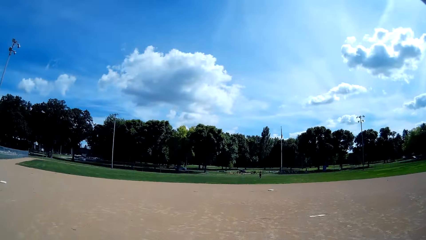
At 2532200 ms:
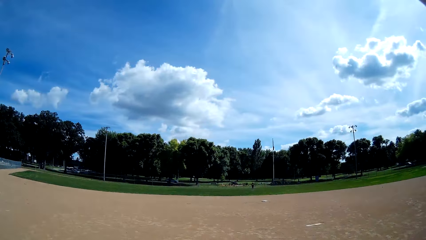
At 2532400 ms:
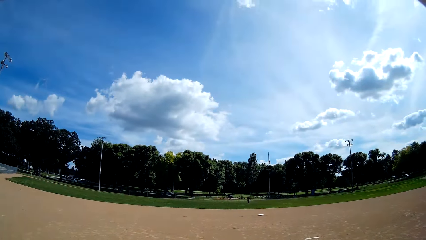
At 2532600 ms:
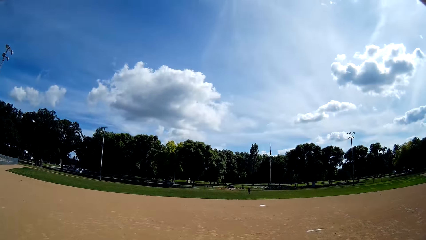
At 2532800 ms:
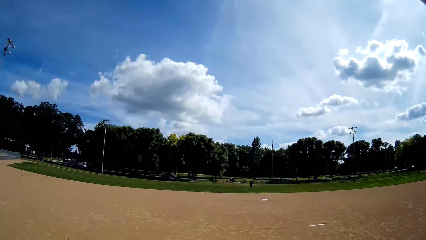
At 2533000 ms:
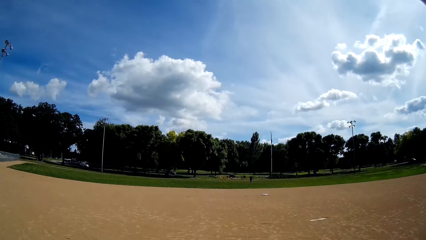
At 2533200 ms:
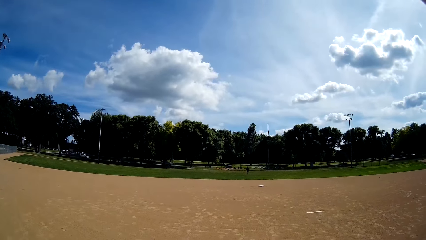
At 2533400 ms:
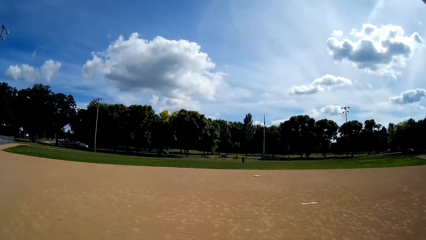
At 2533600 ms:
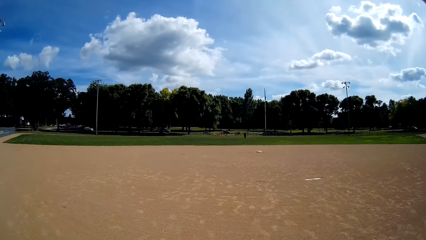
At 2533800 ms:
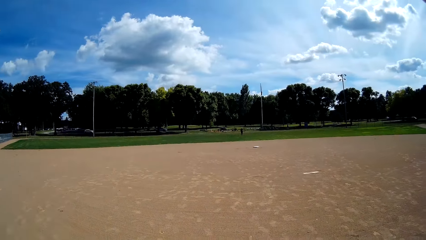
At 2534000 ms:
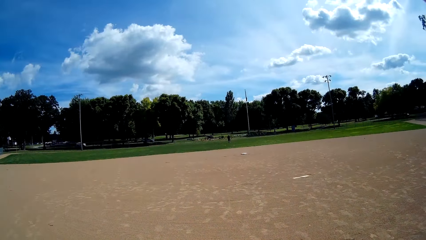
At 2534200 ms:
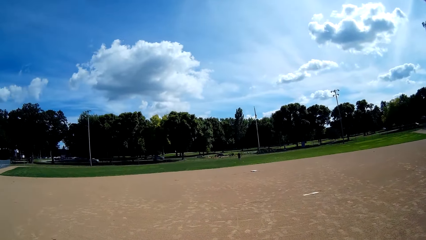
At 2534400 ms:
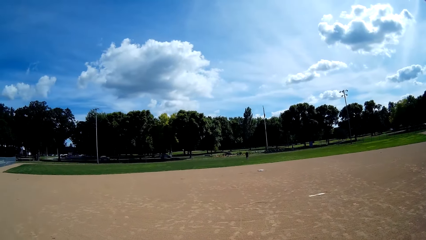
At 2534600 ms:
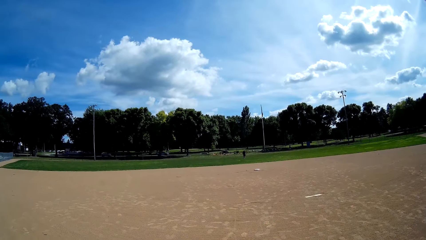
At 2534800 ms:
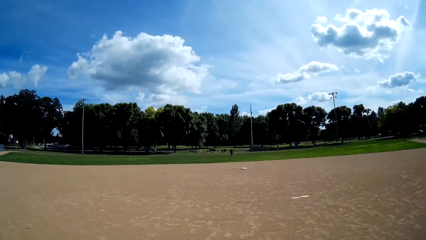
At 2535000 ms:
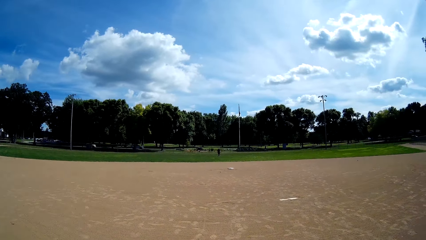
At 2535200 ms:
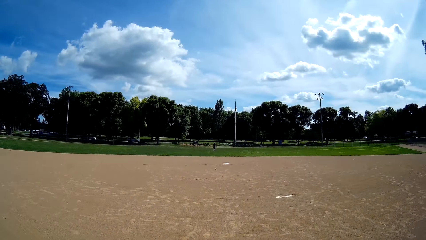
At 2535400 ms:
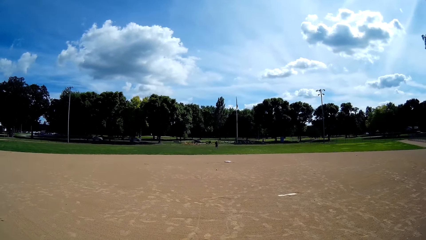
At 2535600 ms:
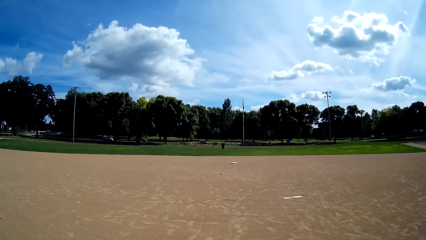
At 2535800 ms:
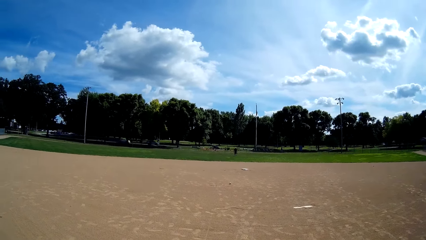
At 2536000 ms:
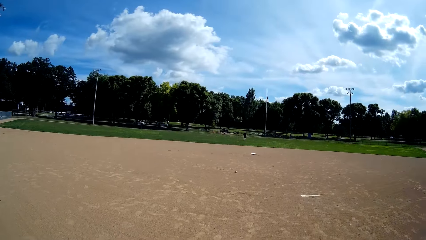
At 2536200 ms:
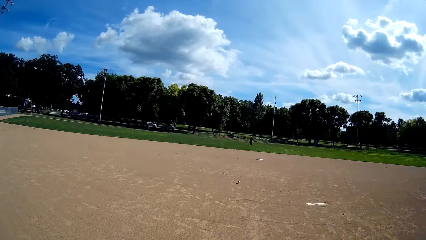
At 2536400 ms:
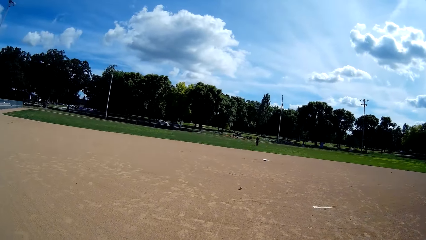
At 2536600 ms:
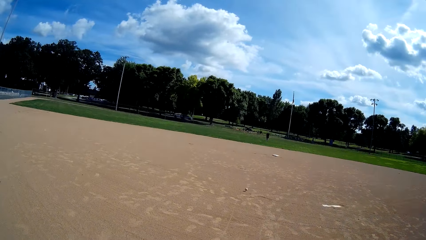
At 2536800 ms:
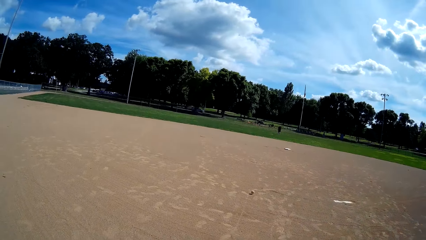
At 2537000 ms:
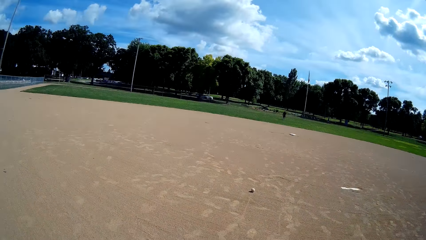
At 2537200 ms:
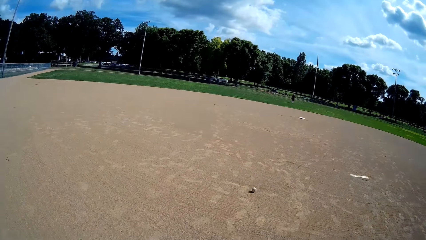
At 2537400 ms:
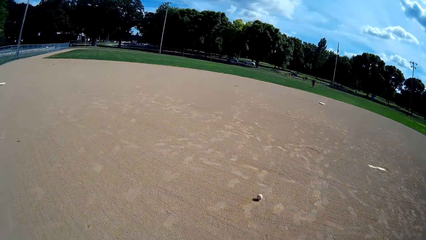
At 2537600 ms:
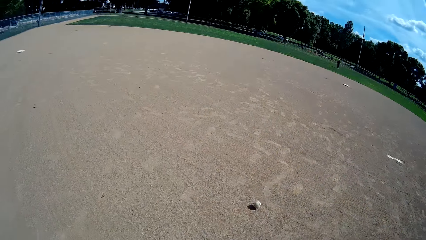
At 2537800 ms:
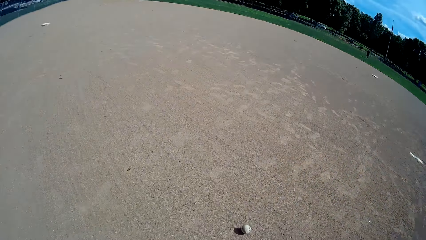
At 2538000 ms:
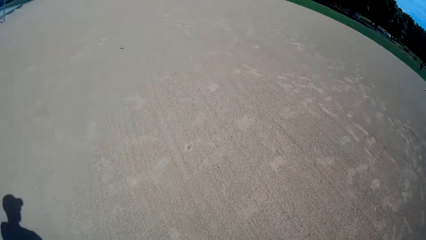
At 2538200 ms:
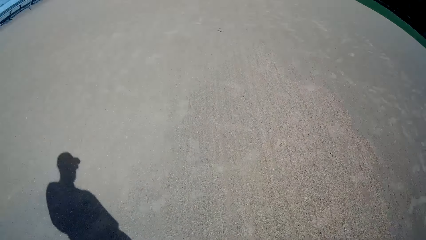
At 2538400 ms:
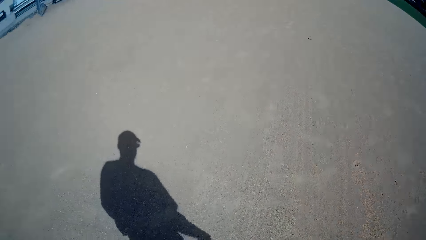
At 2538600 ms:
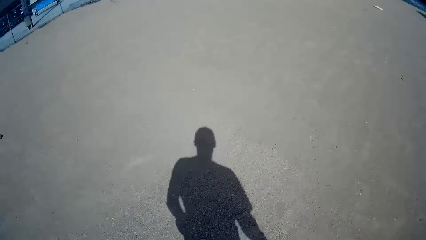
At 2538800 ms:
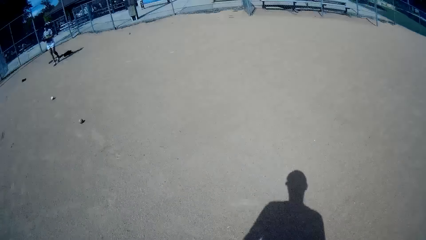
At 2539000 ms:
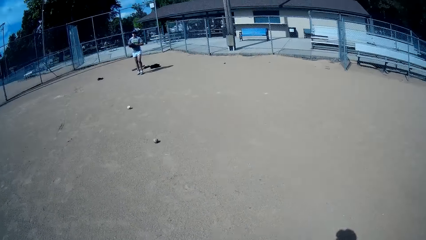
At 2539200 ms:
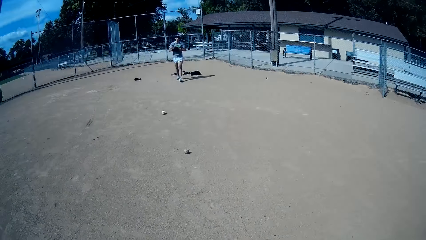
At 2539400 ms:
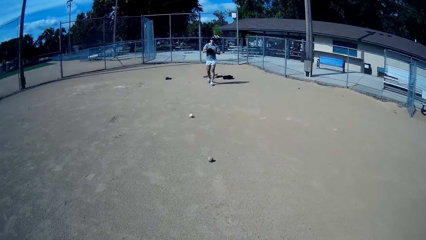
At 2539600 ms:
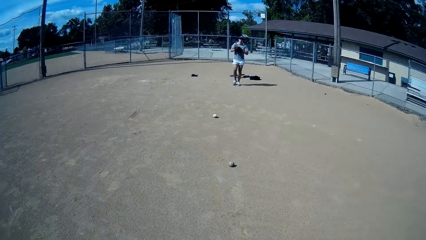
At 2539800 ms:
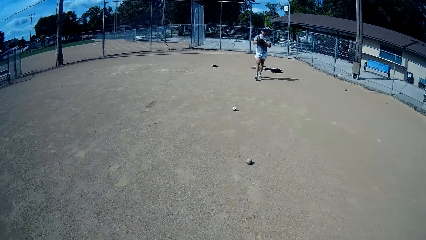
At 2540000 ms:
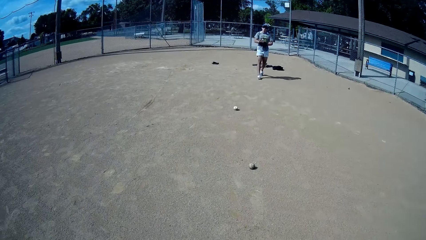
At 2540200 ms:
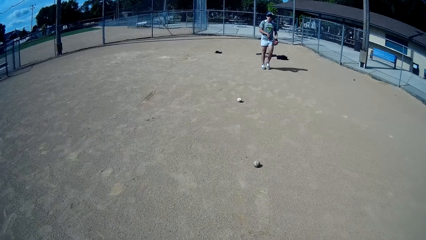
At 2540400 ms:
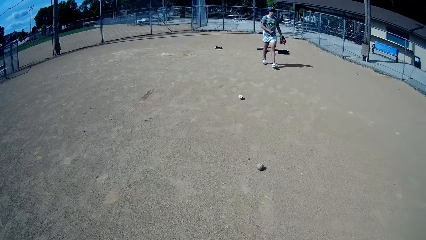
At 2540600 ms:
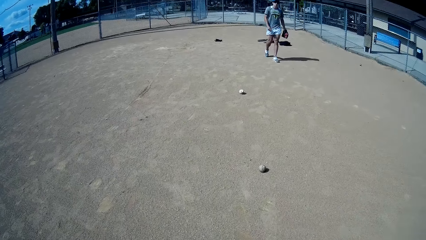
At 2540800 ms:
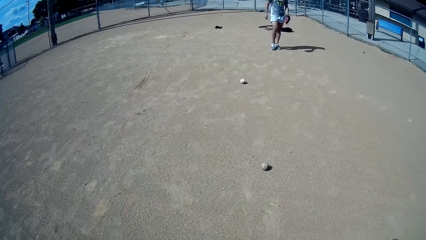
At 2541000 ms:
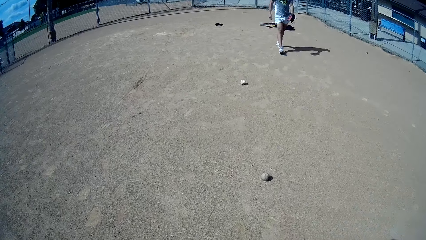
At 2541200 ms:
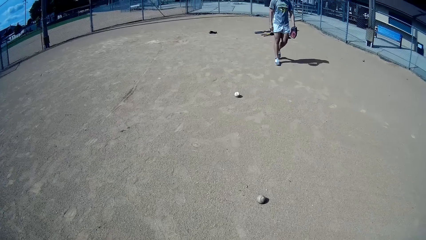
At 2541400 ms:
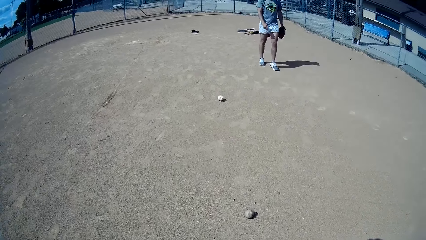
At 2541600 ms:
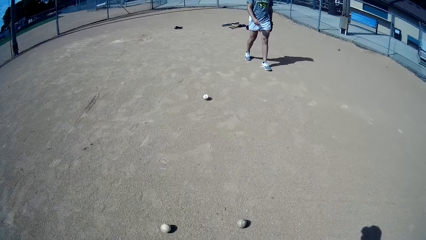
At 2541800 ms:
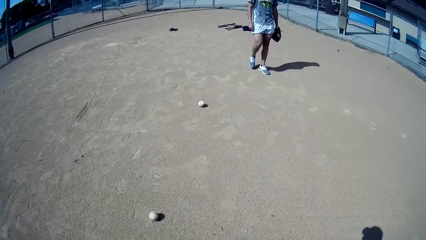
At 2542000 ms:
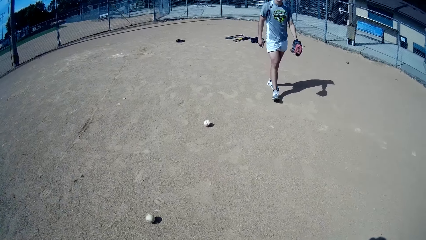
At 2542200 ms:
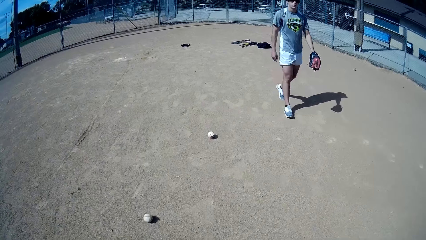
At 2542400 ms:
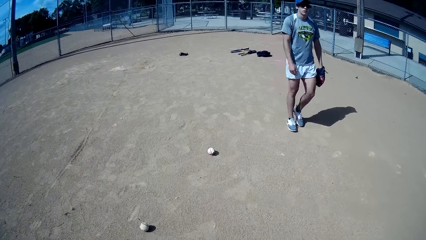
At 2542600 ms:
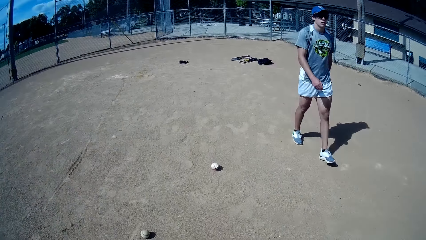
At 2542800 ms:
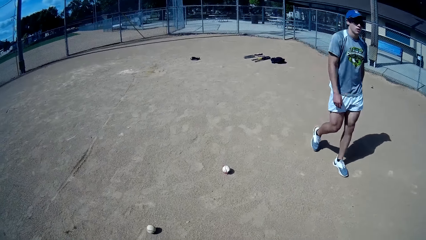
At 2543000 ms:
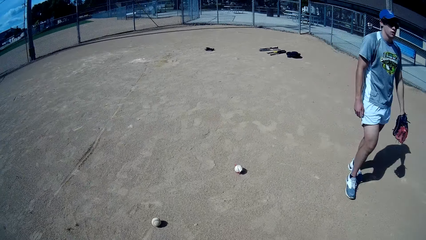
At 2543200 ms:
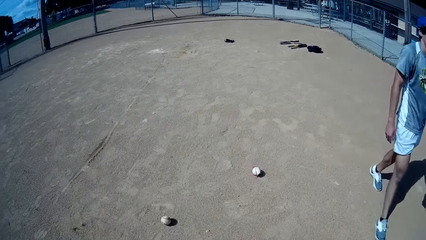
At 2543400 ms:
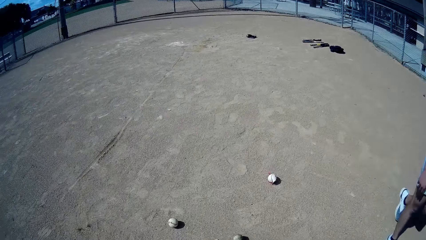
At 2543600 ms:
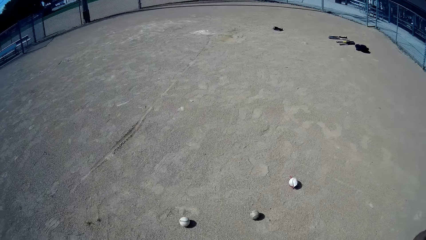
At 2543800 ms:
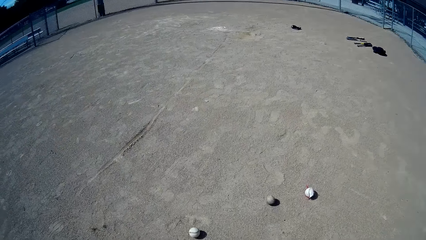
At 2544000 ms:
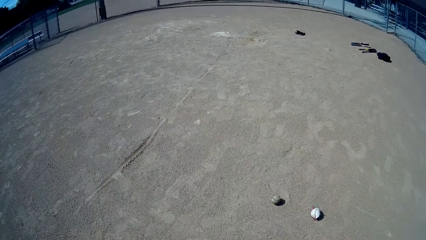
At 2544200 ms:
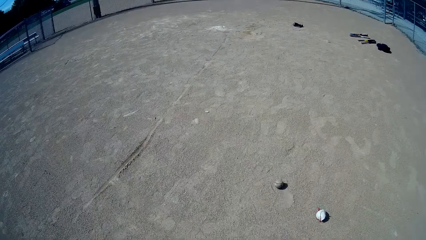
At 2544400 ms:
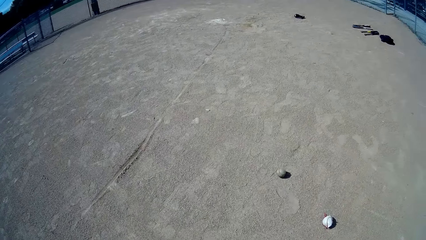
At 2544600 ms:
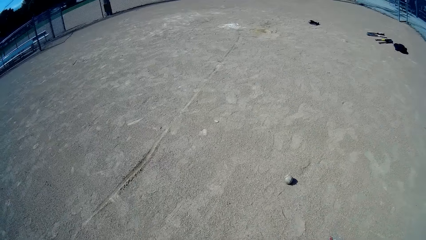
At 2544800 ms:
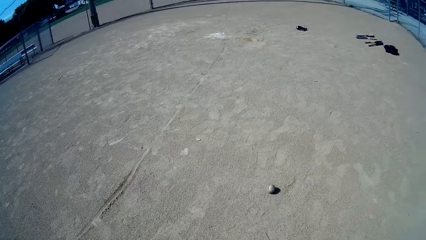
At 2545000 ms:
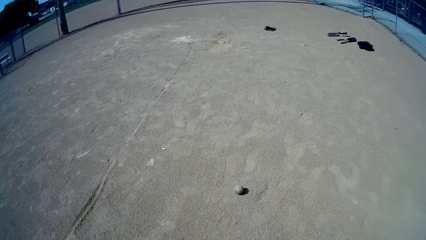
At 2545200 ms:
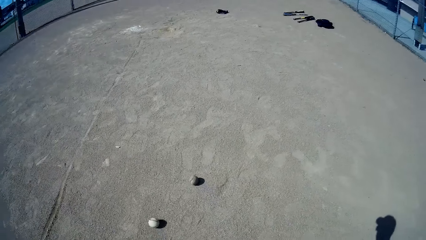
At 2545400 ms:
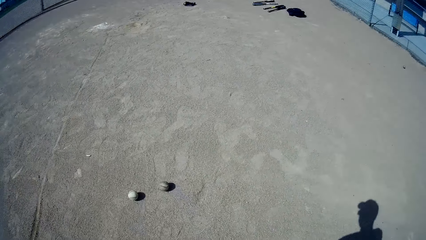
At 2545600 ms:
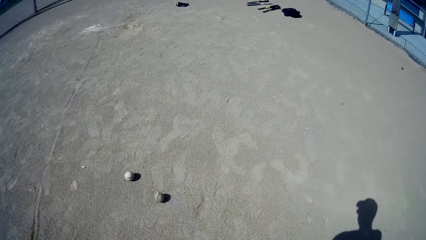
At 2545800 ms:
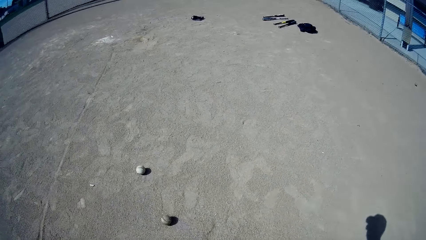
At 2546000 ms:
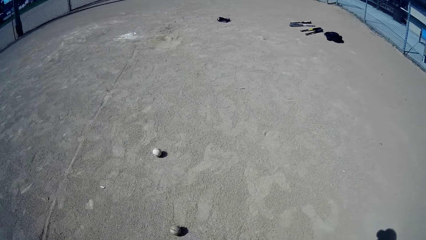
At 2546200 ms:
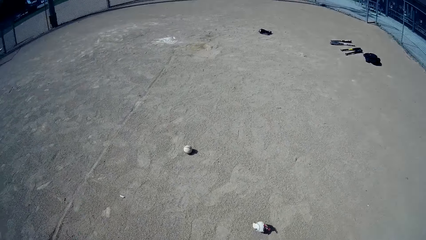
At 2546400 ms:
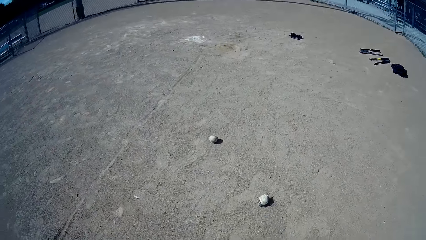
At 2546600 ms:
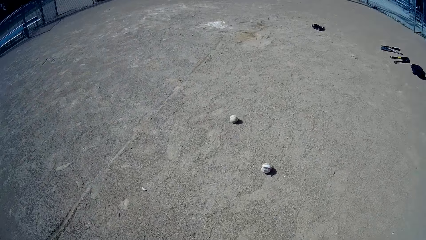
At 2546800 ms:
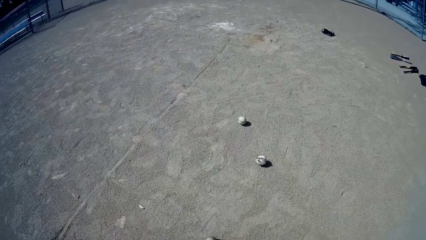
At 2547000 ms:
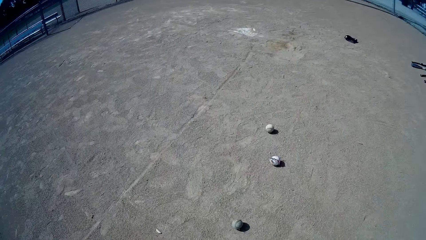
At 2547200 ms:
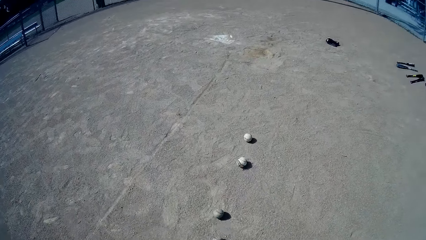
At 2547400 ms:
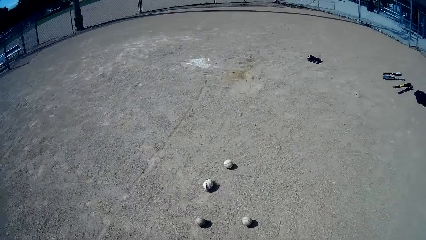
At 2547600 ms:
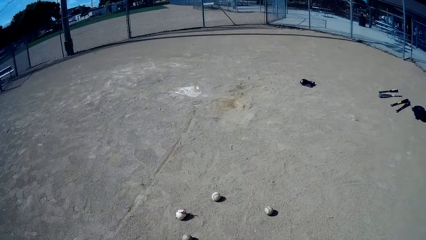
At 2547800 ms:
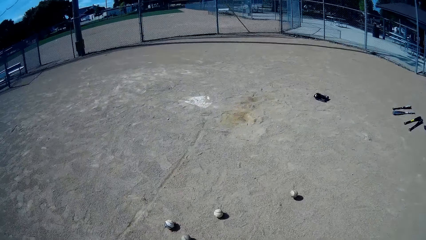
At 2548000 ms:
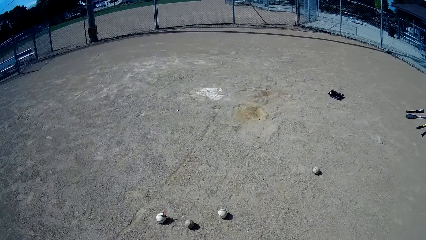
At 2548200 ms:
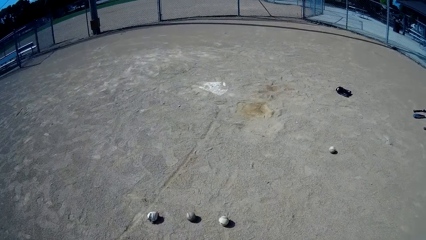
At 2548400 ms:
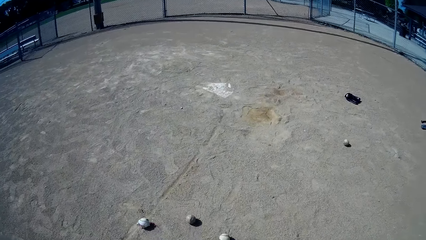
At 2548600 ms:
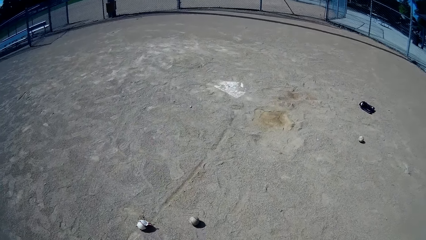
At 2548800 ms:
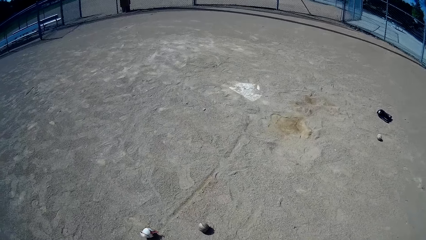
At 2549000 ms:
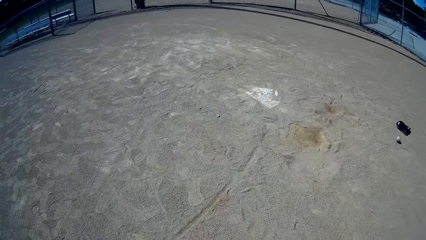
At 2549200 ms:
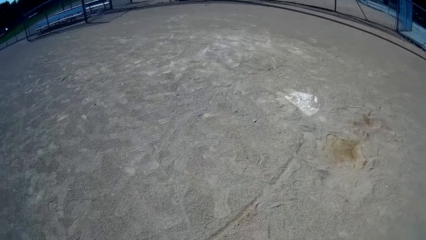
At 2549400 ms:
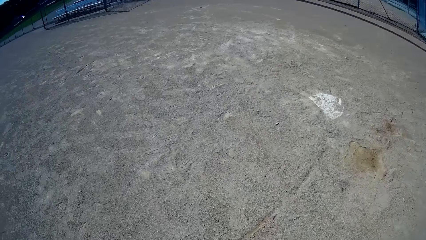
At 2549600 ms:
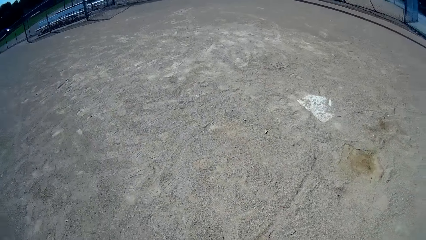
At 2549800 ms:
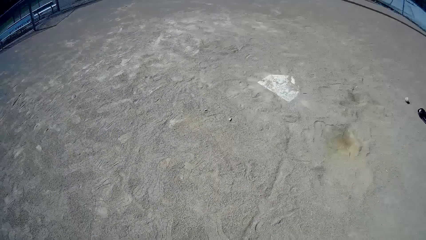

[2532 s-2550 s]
A man runs around the field. Another man rolls the baseball on the ground. The camera wearer turns around and walks around the field. Another man walks around the field. The camera wearer hits the balls on the ground and walks around the field. He kicks the baseball with his leg.
